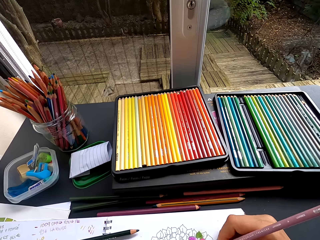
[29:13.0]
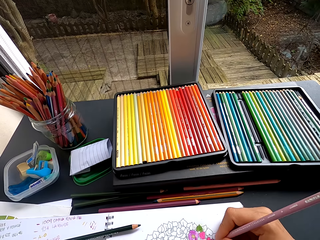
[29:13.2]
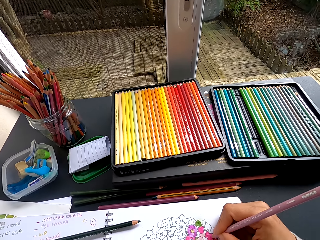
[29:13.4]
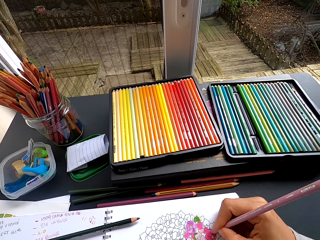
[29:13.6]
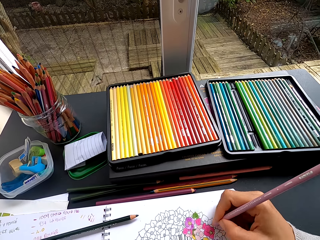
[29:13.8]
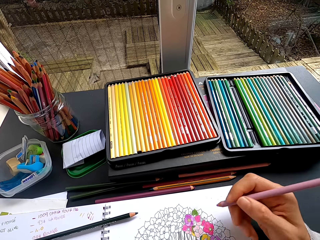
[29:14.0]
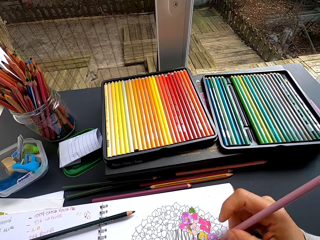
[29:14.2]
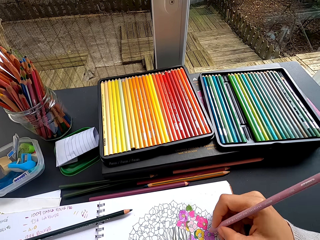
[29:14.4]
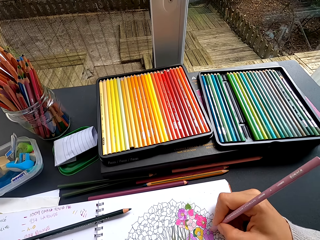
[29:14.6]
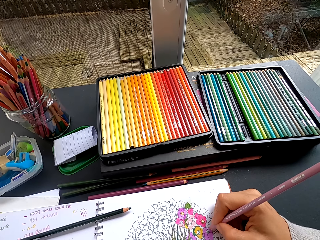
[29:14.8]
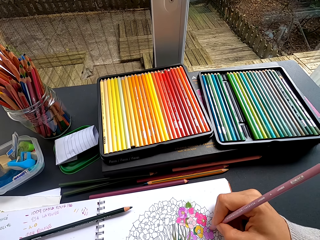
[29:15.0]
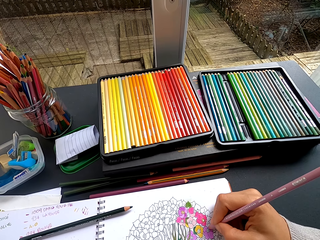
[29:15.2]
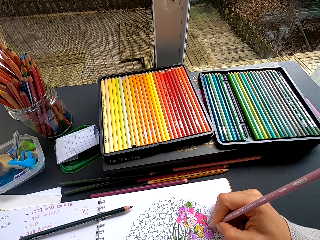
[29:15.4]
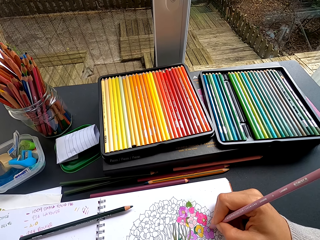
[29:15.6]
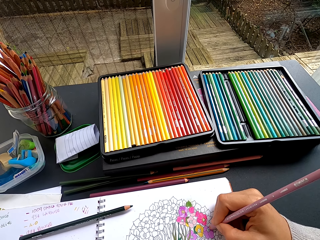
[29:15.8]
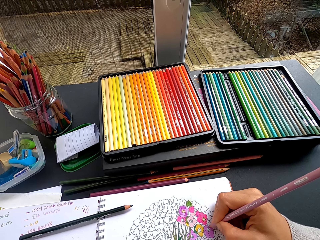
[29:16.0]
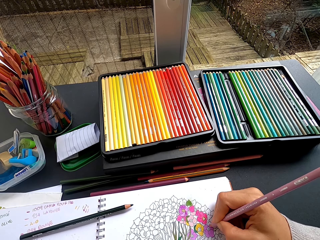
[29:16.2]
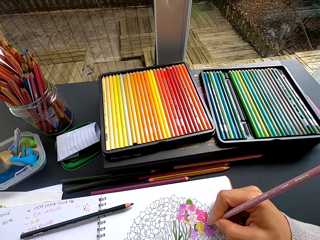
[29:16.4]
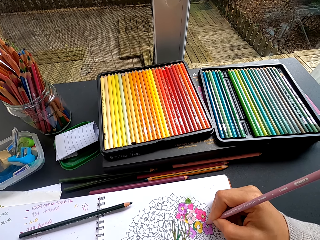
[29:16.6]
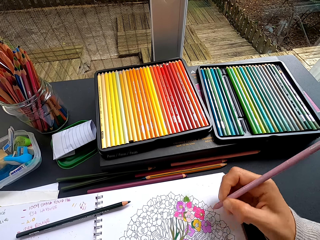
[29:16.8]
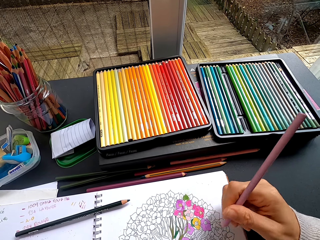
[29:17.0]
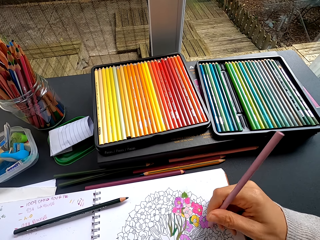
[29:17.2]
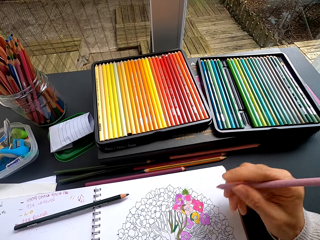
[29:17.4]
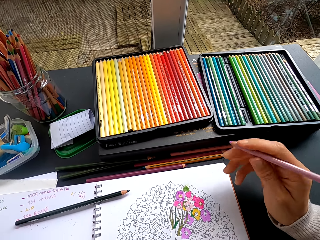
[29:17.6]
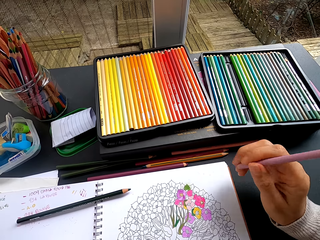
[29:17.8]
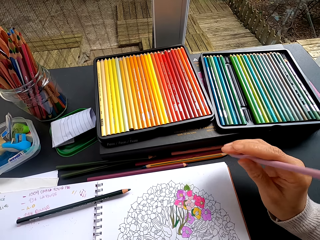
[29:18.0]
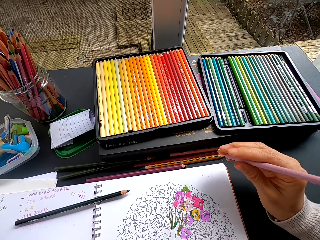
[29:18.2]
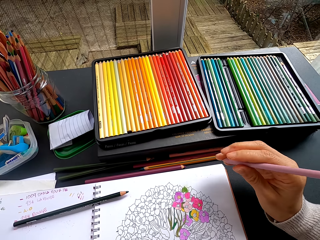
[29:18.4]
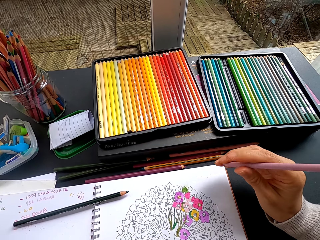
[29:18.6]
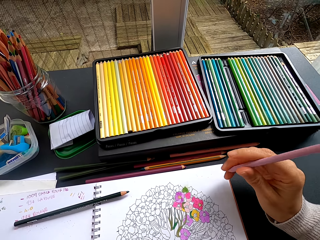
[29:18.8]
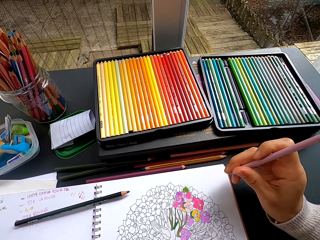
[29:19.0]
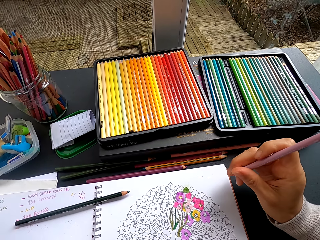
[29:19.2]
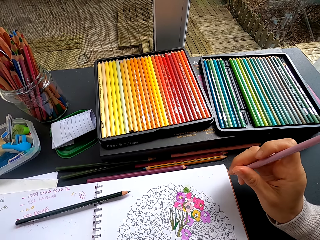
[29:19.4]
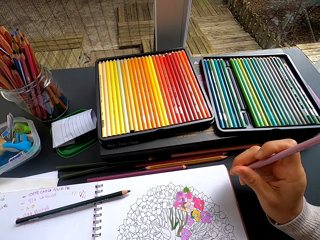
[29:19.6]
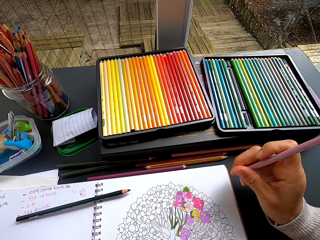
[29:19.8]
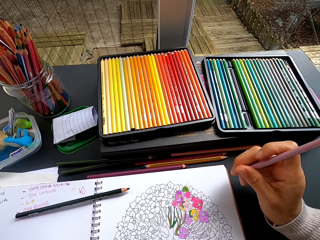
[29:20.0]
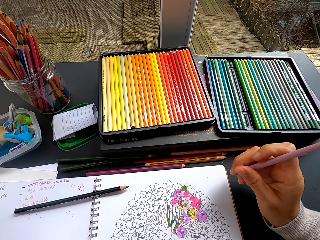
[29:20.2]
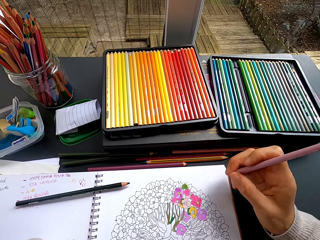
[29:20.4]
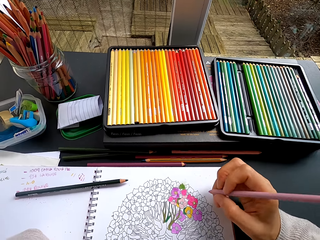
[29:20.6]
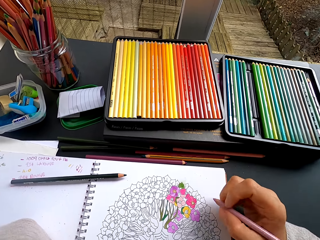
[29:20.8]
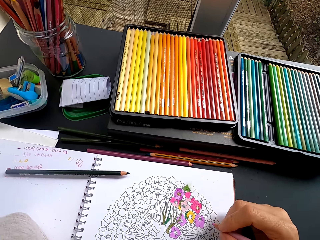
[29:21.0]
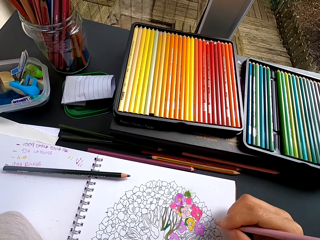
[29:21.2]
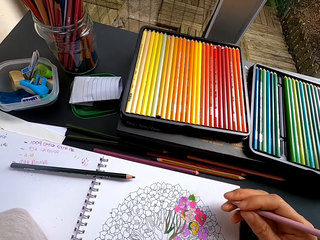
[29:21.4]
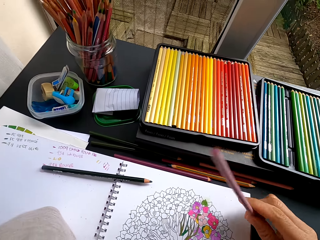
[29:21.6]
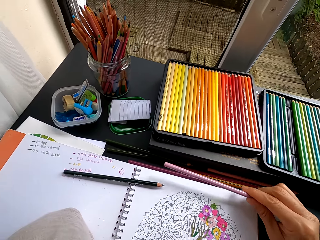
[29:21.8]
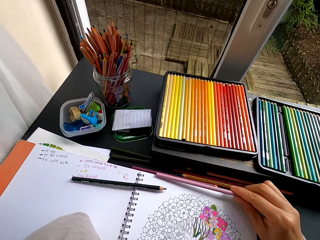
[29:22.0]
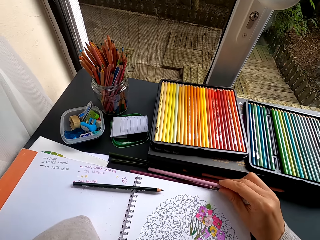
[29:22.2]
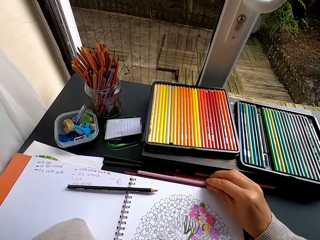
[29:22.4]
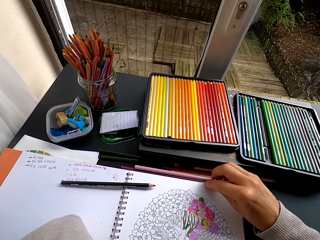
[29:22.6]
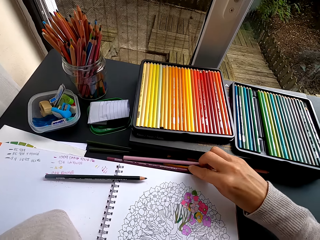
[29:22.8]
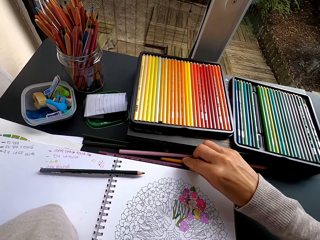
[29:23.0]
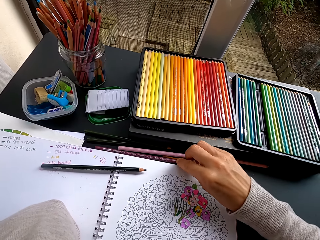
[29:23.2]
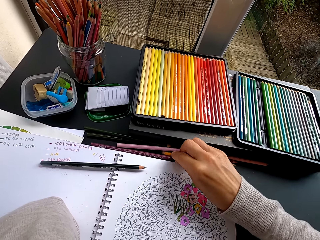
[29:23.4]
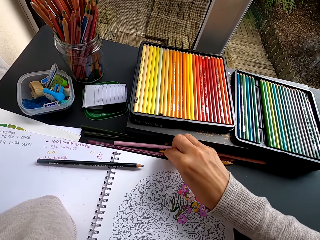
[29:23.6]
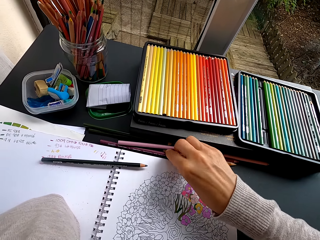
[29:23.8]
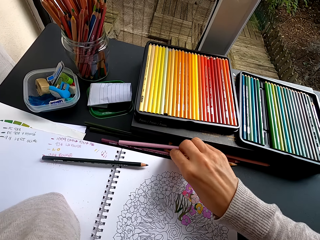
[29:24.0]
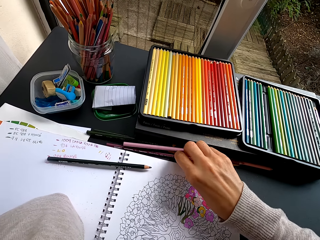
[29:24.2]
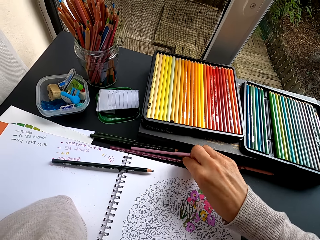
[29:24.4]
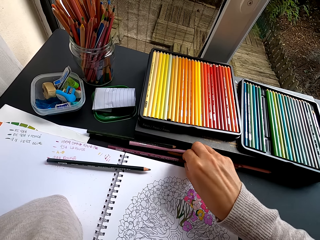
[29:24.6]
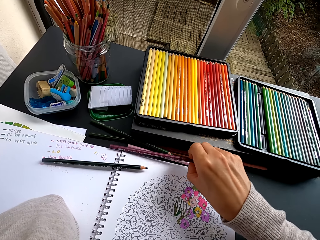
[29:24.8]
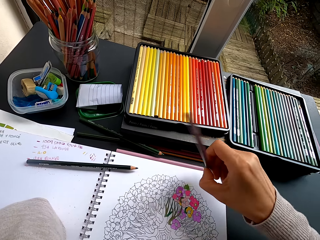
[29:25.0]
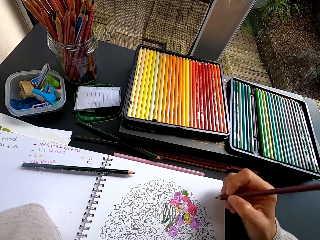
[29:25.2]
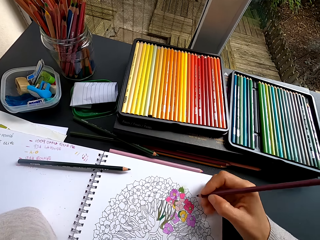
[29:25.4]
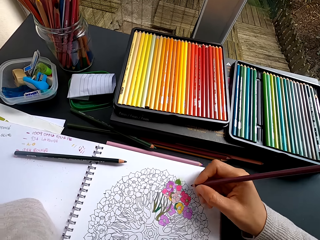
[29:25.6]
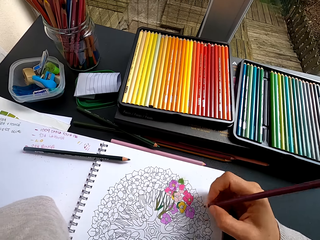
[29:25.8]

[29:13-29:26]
The camera wearer colors a drawing. They display the crayon. They stare at the drawing. They place the pencil crayon on the table. They pick up a pencil crayon from the table.

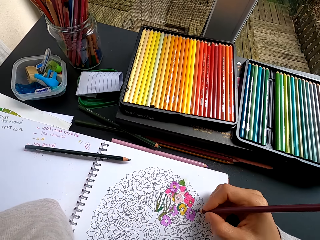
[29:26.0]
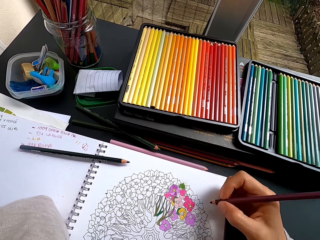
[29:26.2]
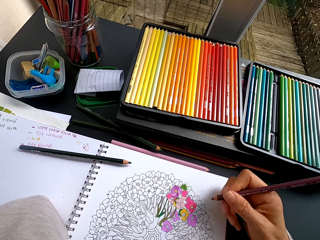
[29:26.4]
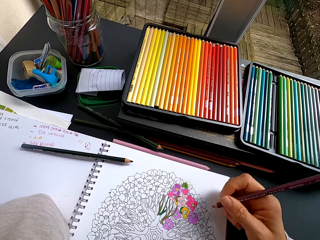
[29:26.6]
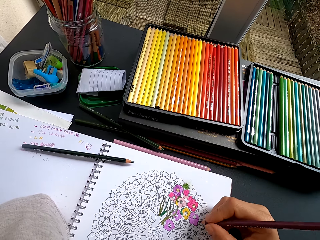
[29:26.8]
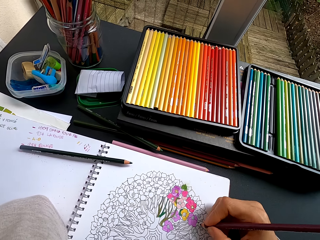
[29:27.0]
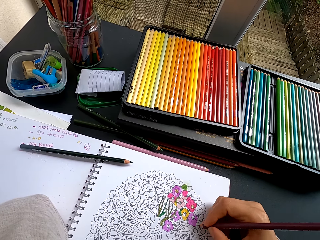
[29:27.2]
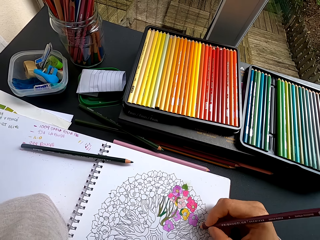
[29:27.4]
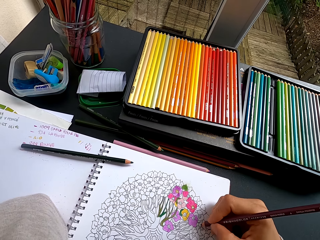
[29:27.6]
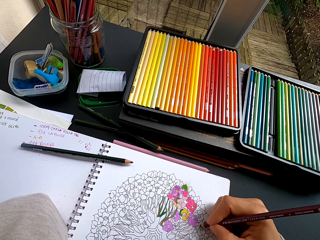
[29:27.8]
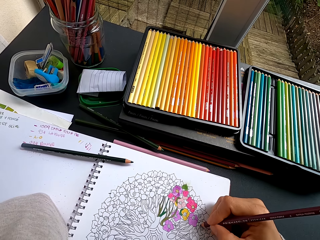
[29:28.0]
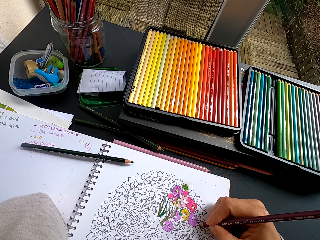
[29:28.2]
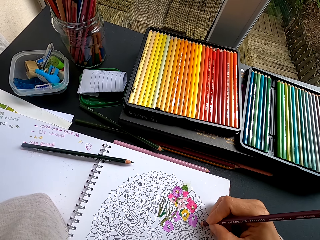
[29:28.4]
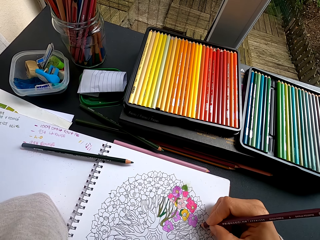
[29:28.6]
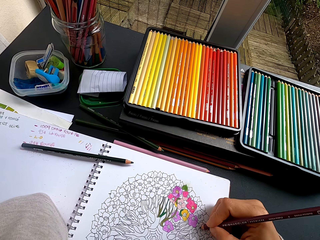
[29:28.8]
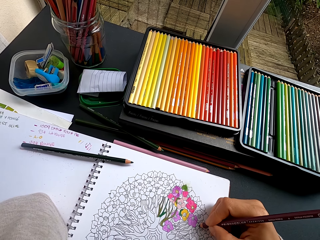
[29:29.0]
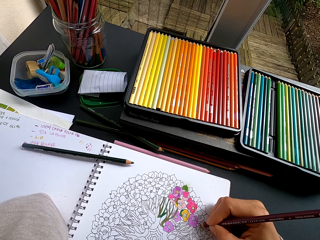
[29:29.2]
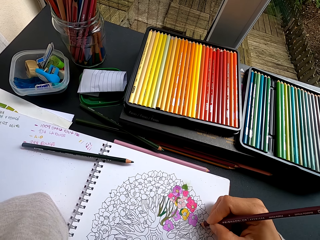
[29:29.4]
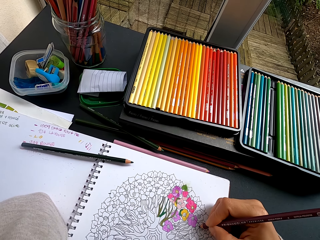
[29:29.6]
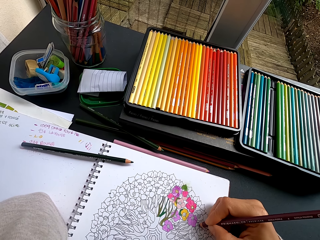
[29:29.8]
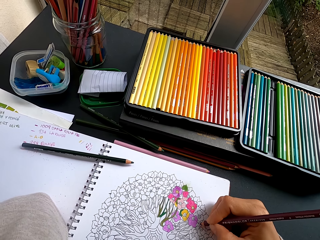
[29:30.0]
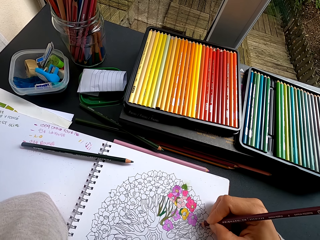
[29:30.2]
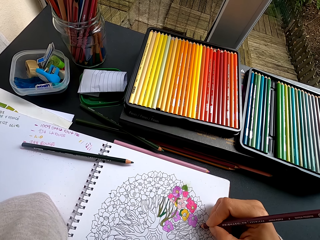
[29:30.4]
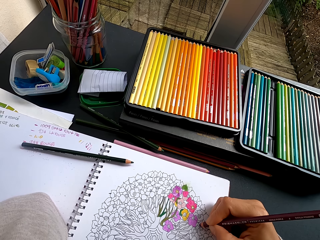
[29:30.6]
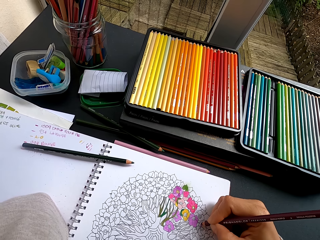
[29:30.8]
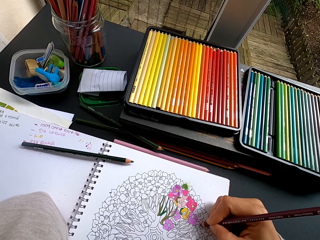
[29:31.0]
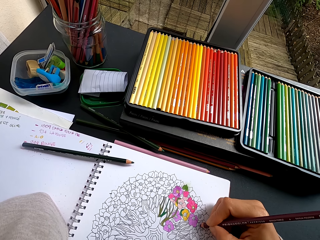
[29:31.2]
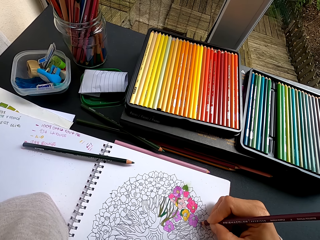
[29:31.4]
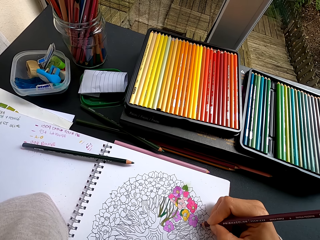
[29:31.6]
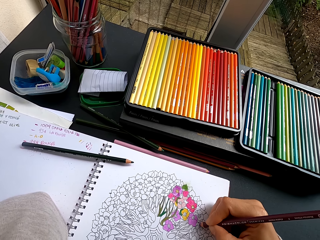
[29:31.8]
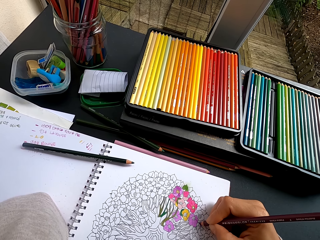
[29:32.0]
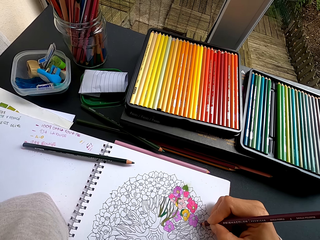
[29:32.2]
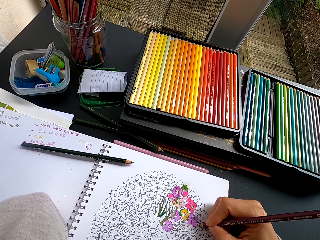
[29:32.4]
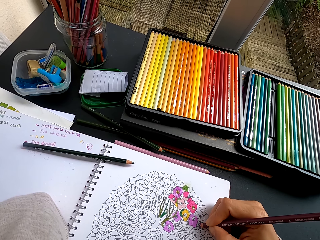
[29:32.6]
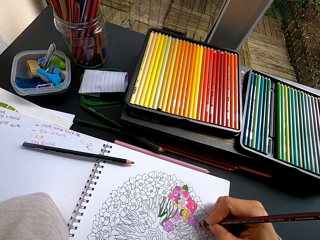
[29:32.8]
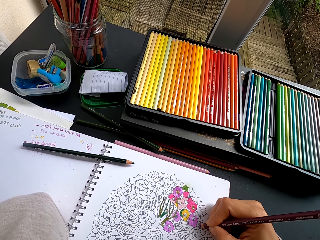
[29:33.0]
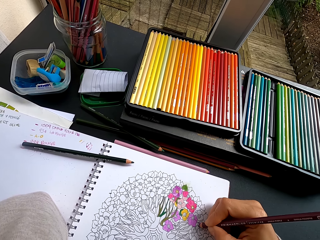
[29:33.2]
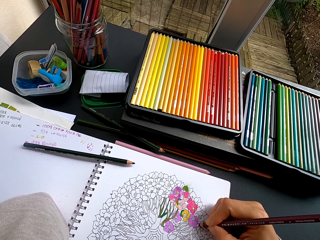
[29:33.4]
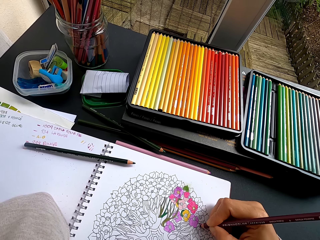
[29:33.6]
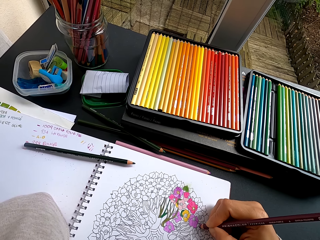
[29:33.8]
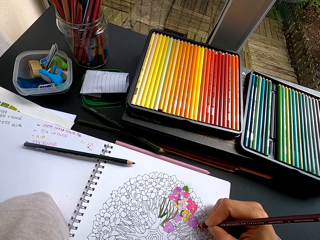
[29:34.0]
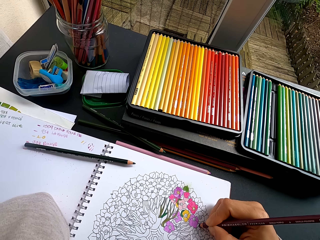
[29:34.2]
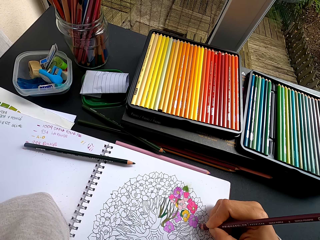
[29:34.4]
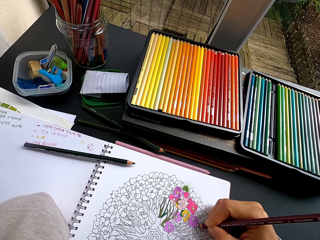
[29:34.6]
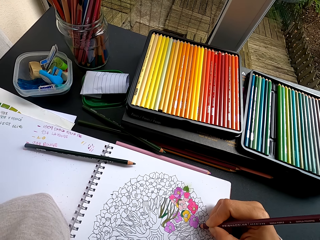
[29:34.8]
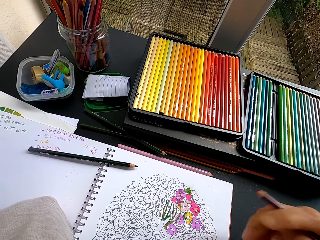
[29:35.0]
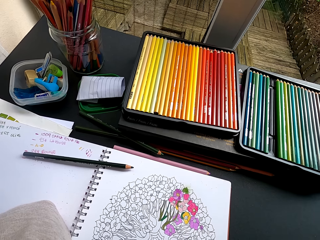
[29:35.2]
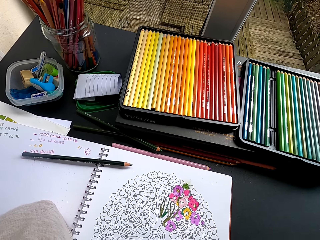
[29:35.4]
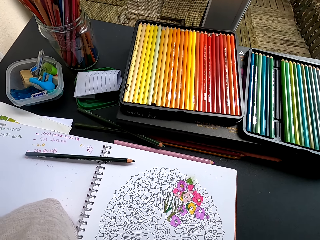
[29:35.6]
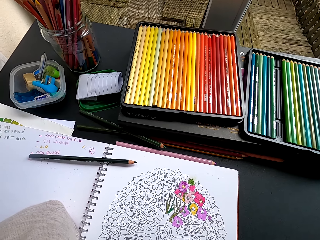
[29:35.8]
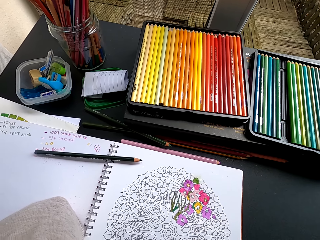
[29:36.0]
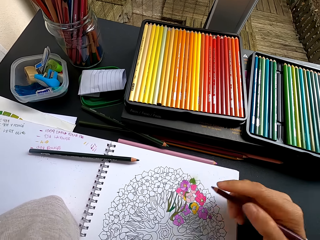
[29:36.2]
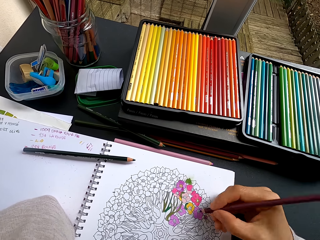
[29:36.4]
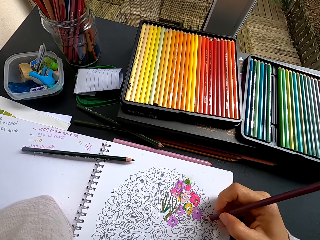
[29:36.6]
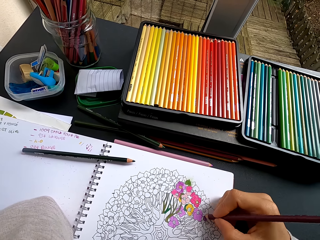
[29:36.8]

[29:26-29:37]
The camera wearer colors an image or drawing with a crayon. They stare at the drawing.
